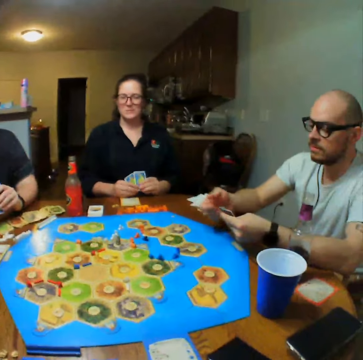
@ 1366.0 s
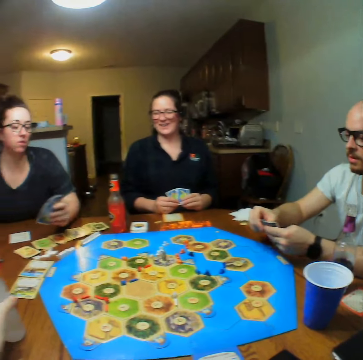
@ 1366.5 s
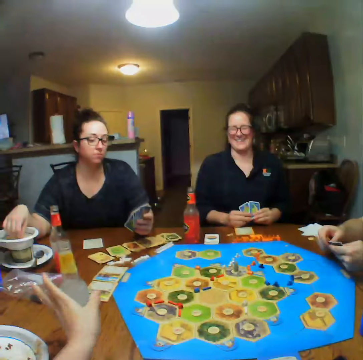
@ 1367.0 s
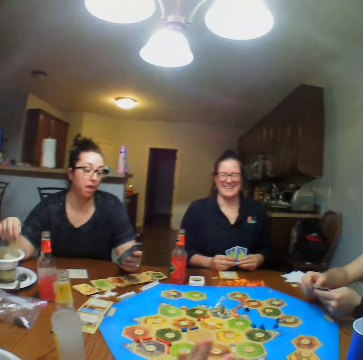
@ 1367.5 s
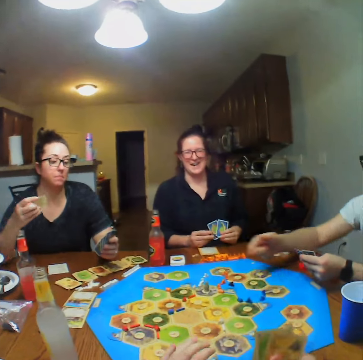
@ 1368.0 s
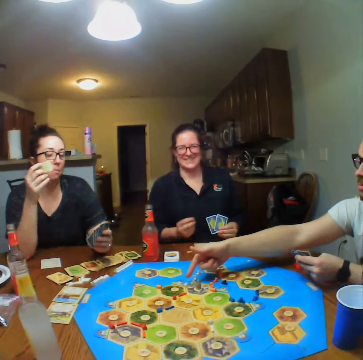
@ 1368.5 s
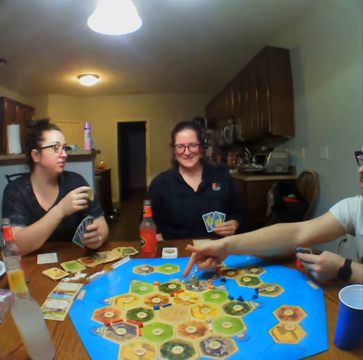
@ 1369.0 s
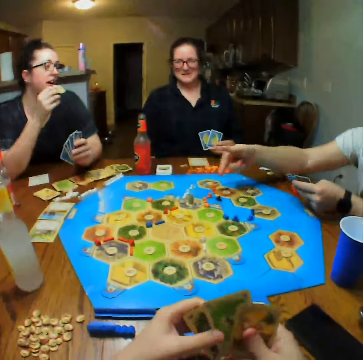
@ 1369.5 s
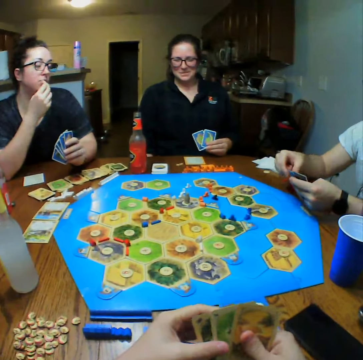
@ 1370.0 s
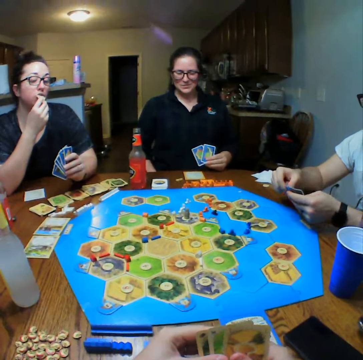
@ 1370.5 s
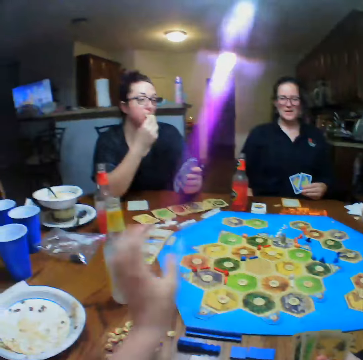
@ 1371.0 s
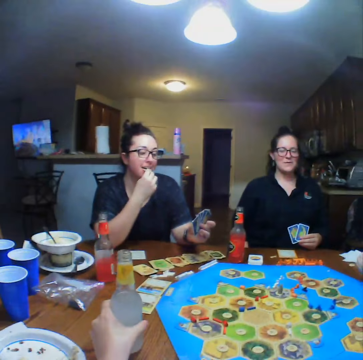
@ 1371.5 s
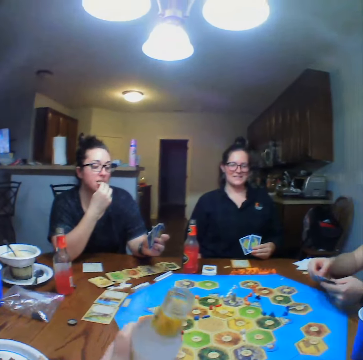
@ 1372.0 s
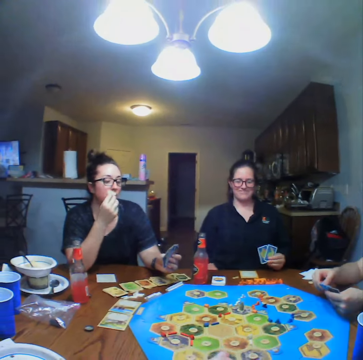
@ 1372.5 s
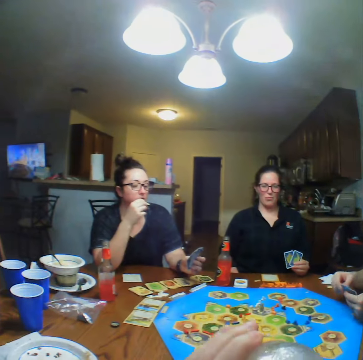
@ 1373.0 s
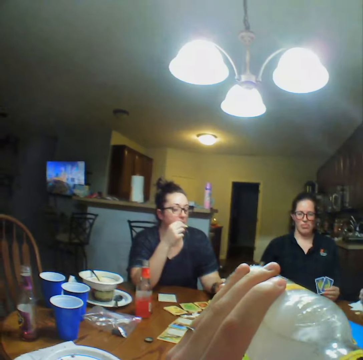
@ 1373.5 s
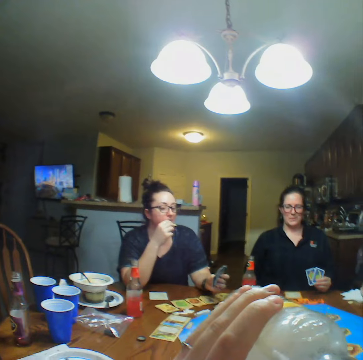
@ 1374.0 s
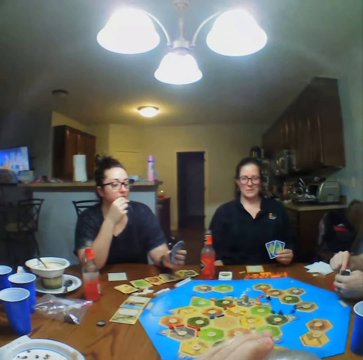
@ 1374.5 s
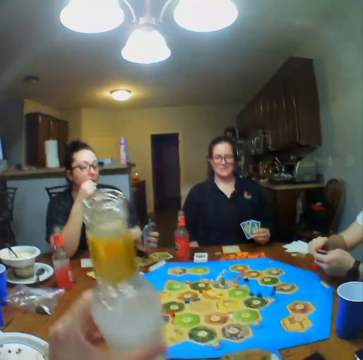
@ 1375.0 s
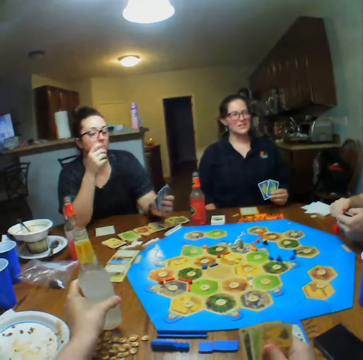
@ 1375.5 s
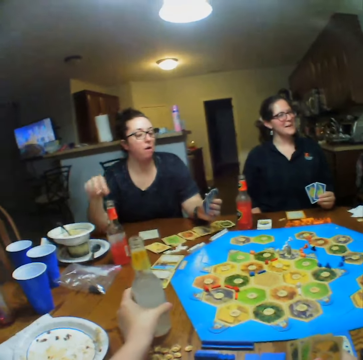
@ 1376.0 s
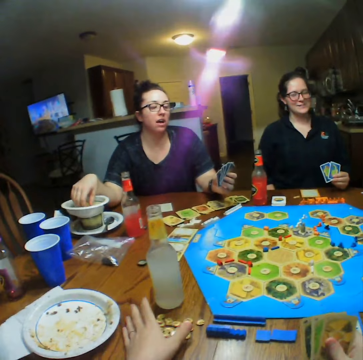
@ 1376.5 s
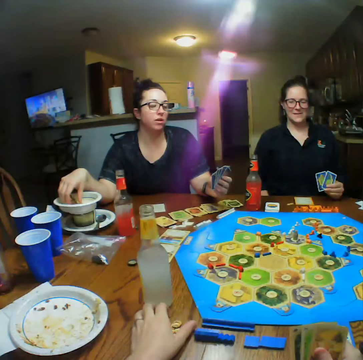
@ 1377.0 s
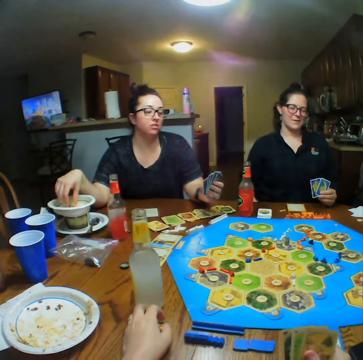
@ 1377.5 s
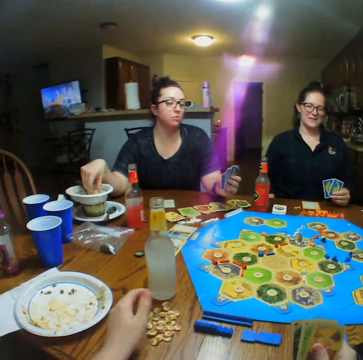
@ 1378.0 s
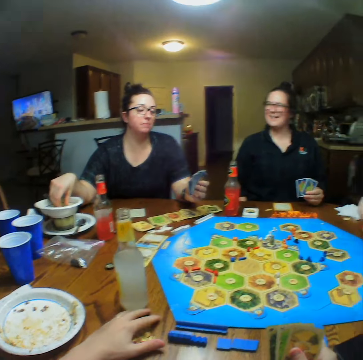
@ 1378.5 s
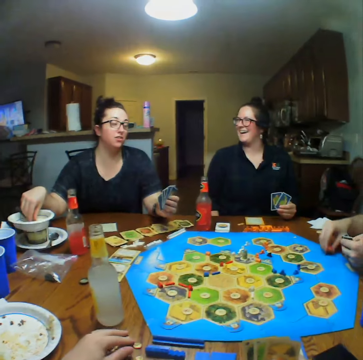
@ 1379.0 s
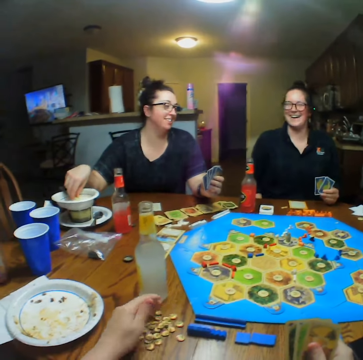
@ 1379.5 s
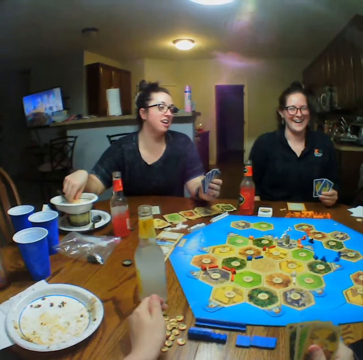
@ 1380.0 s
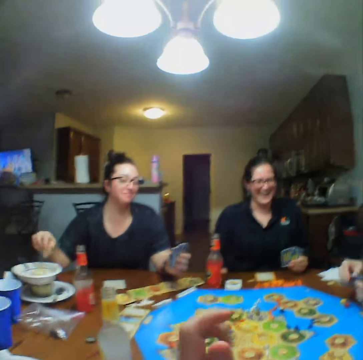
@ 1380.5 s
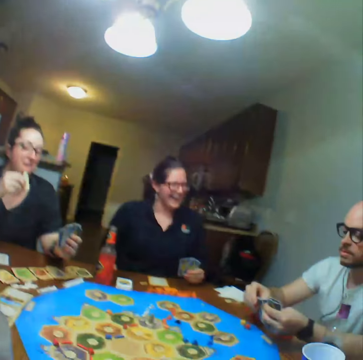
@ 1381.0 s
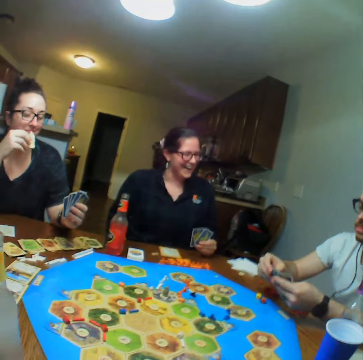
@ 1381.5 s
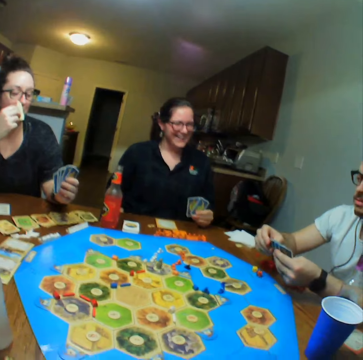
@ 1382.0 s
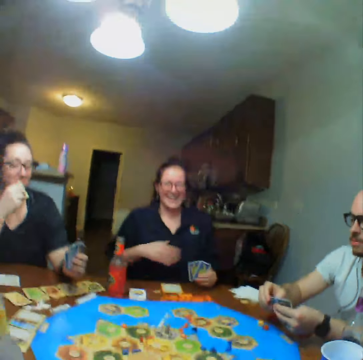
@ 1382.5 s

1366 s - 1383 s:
A lady eats. The lady takes a snack from the bowl. The camera wearer takes a drink. They place down the drink. The lady eats. The camera wearer holds dice on the table. The lady takes a snack from the bowl.

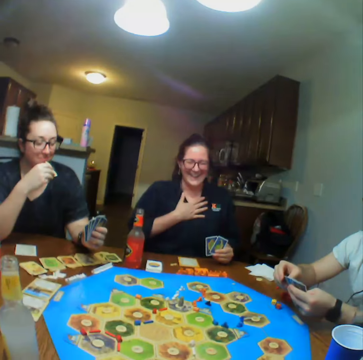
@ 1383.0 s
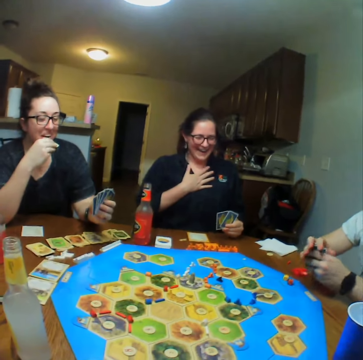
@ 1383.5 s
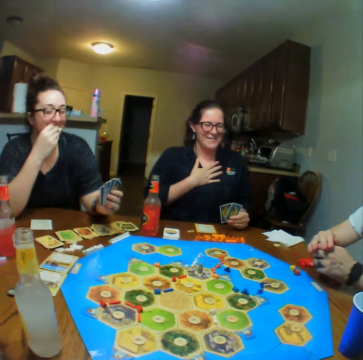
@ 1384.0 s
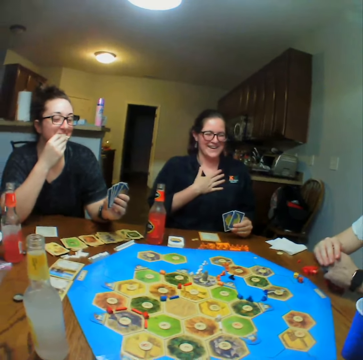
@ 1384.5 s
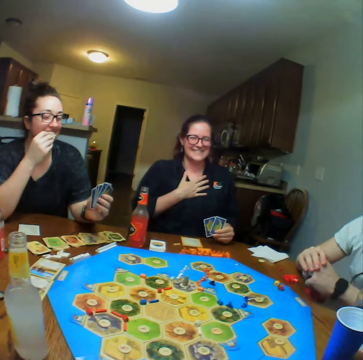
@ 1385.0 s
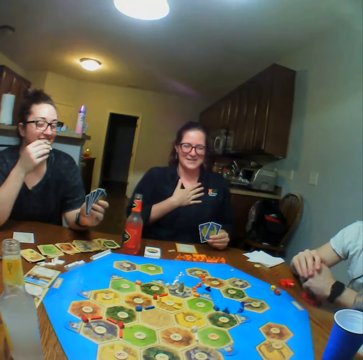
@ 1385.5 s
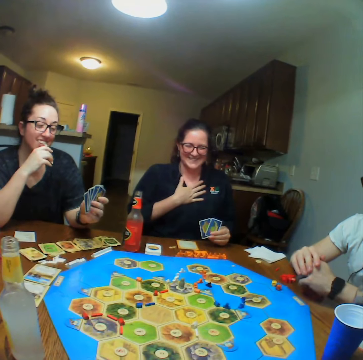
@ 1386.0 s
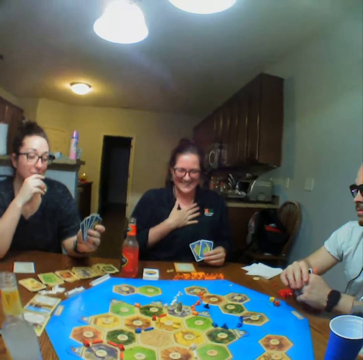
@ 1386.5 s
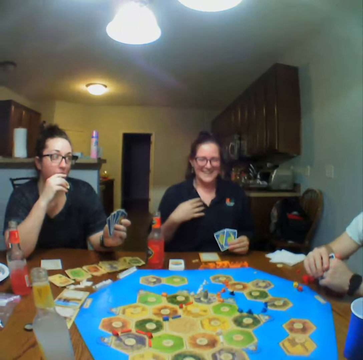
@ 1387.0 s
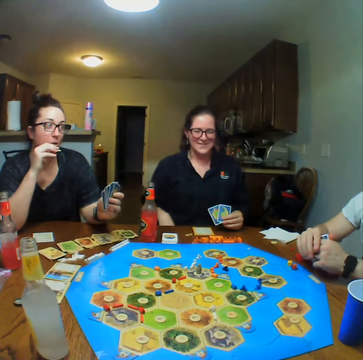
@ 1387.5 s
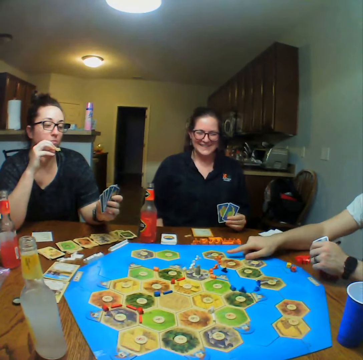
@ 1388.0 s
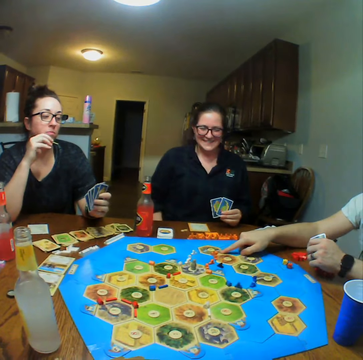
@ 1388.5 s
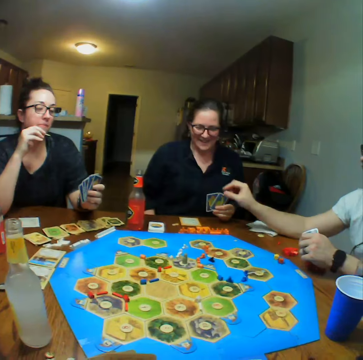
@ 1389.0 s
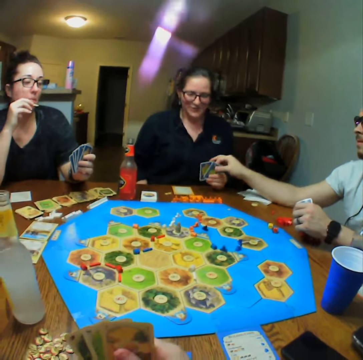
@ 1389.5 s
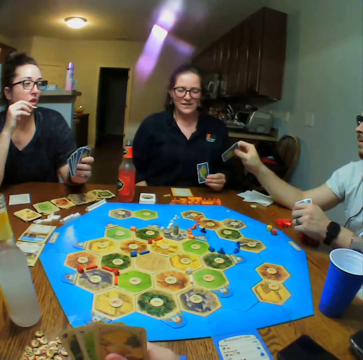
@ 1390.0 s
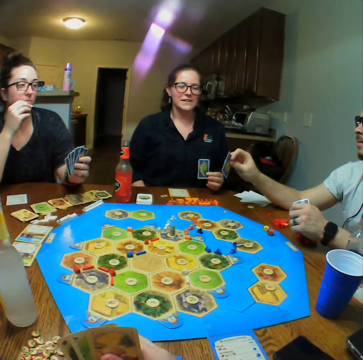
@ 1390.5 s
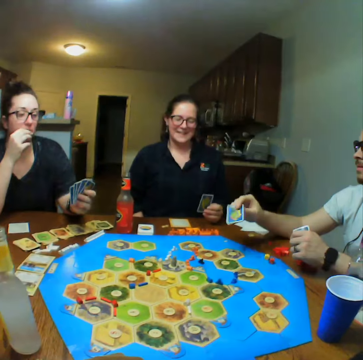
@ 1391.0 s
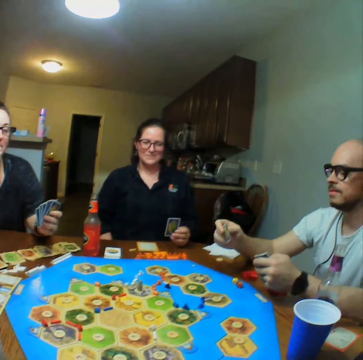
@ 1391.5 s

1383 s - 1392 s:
A man points at a board with a hand. The man takes a card from another person.

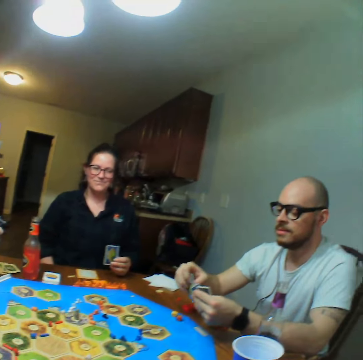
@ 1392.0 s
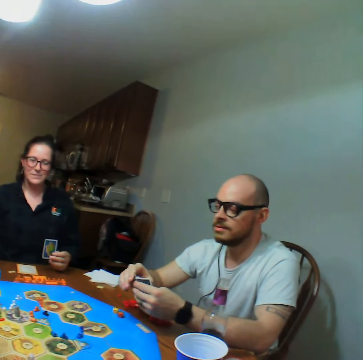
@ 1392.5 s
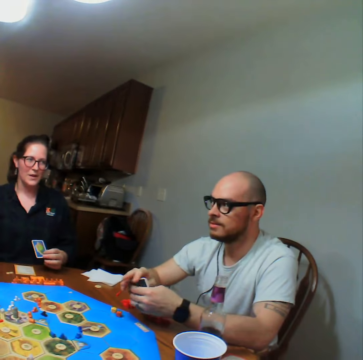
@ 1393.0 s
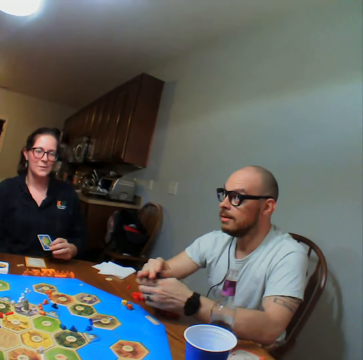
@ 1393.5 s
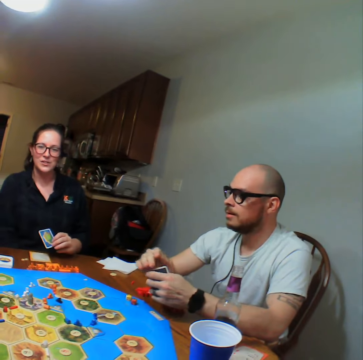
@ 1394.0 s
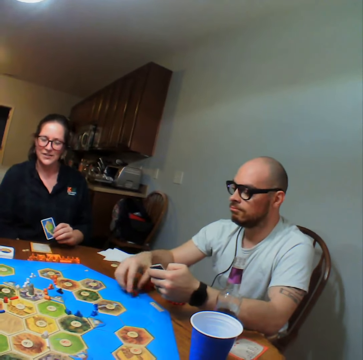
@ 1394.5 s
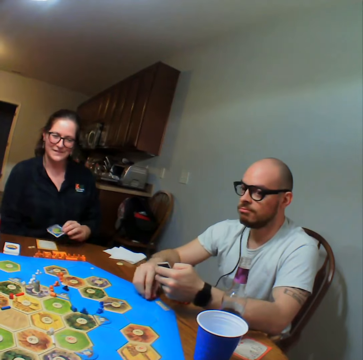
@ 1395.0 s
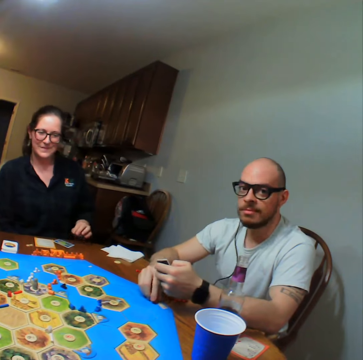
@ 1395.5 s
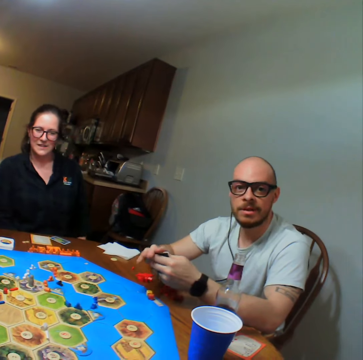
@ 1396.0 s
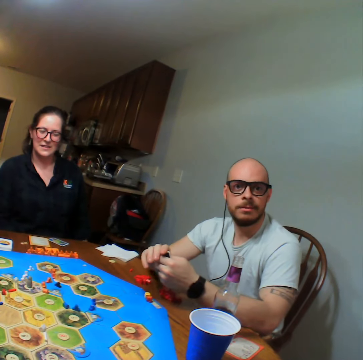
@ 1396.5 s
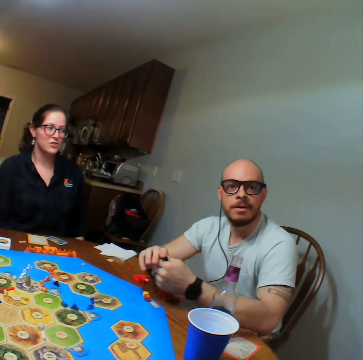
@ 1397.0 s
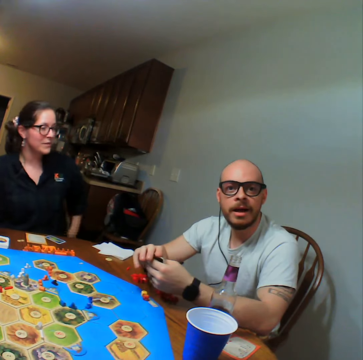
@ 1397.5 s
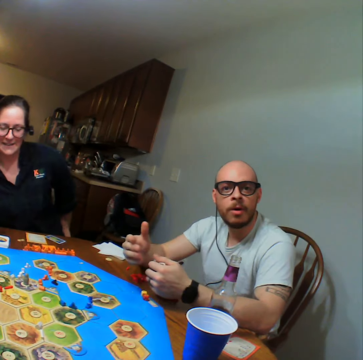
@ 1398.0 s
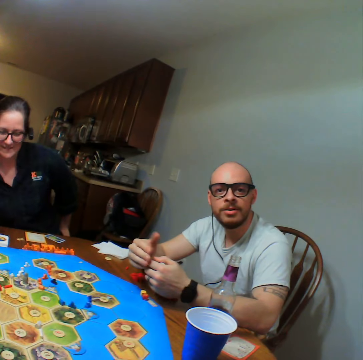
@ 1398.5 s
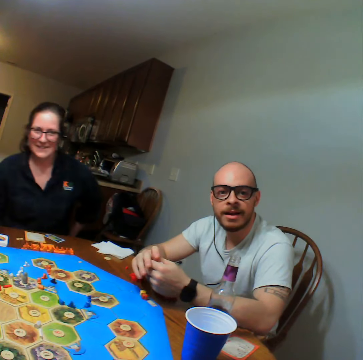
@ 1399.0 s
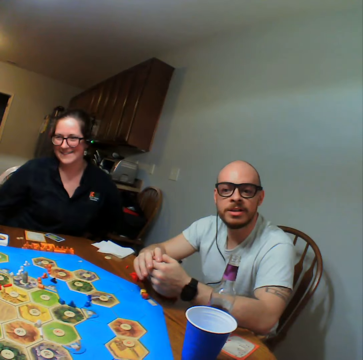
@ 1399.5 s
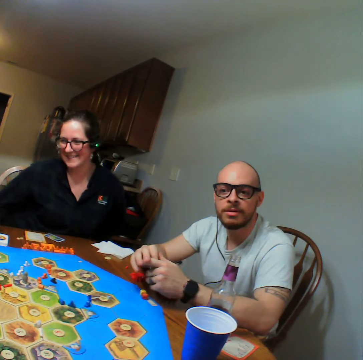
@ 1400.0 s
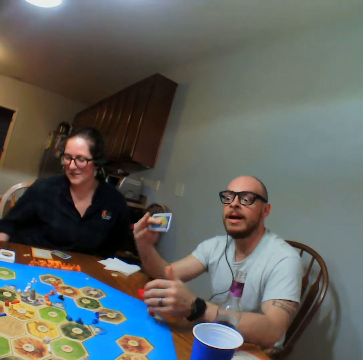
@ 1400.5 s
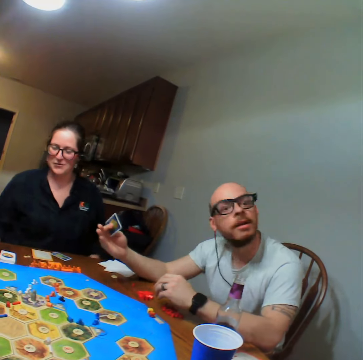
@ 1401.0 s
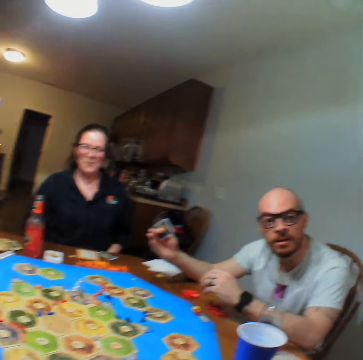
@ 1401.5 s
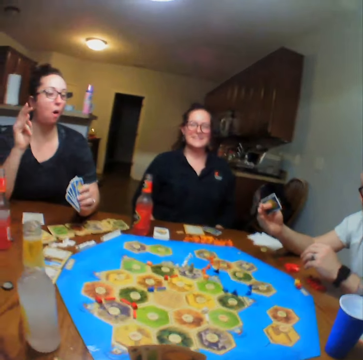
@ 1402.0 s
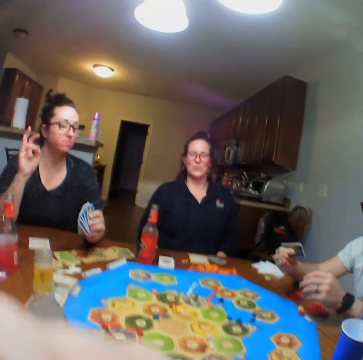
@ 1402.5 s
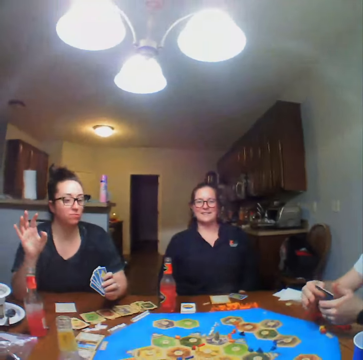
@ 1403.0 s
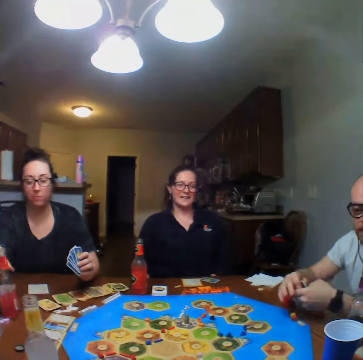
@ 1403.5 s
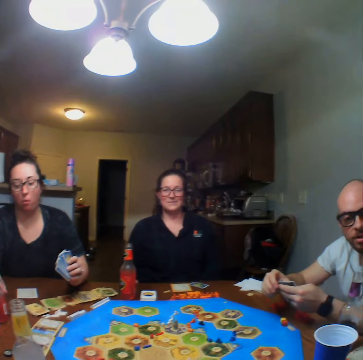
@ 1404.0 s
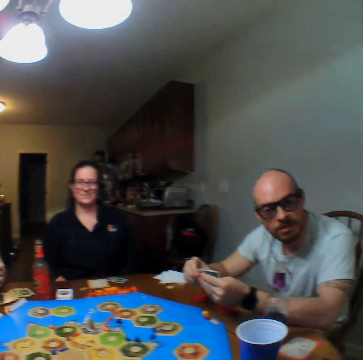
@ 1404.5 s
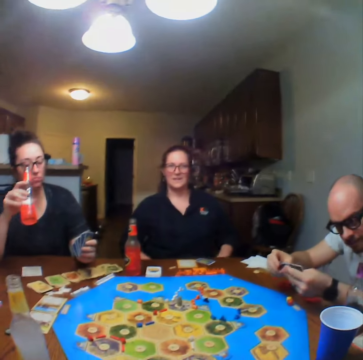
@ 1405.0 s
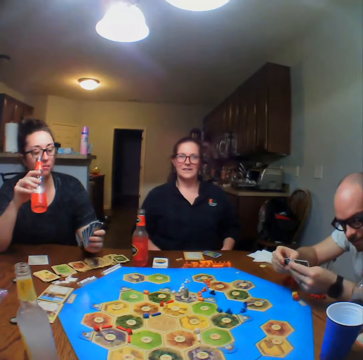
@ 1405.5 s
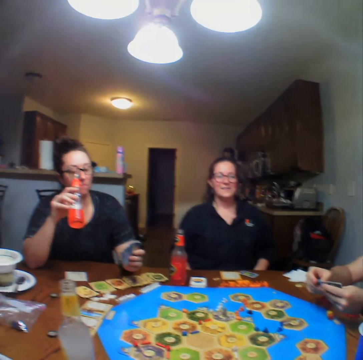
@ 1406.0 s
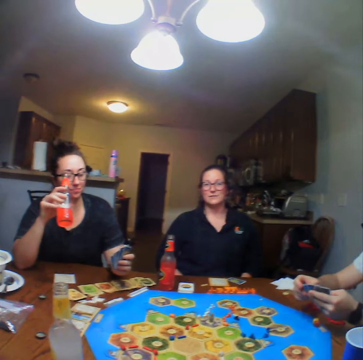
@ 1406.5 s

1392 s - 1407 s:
The camera wearer talks. A person holds a dice on the table. Another person places down a card. A man talks. The first person interacts with the camera wearer. Another person takes a drink. The camera wearer talks.
